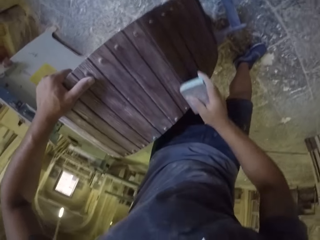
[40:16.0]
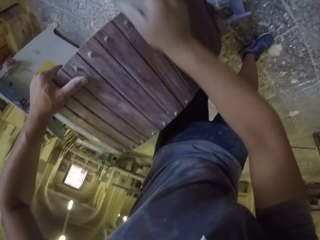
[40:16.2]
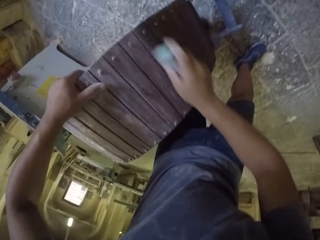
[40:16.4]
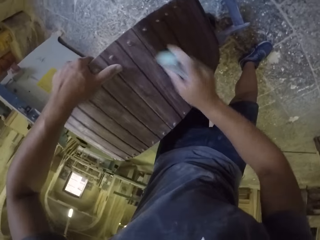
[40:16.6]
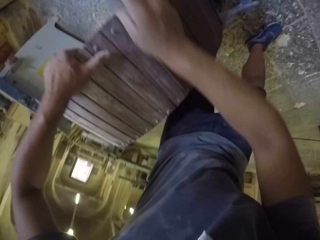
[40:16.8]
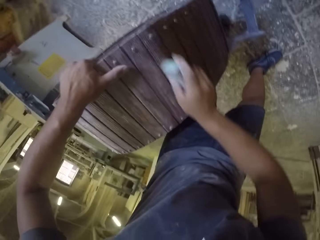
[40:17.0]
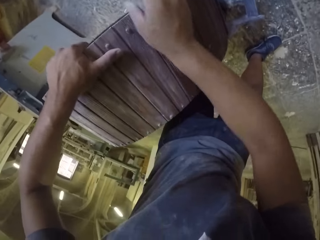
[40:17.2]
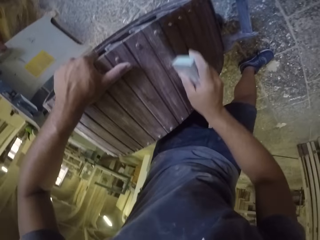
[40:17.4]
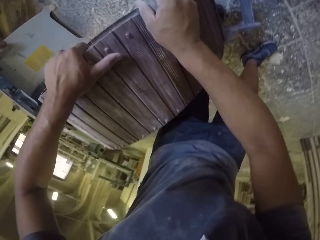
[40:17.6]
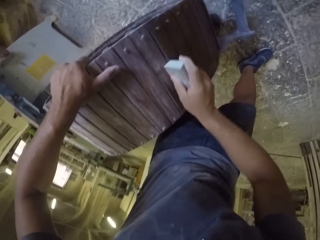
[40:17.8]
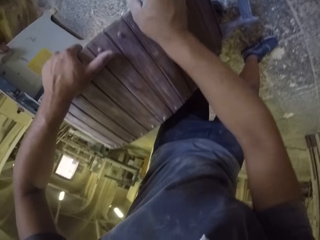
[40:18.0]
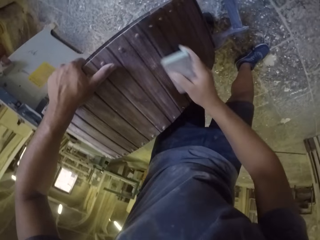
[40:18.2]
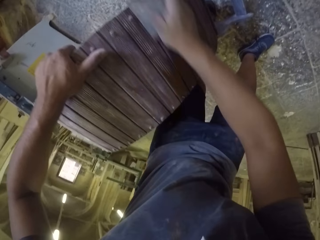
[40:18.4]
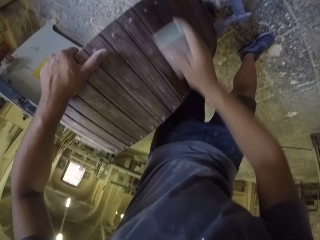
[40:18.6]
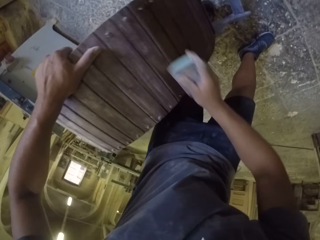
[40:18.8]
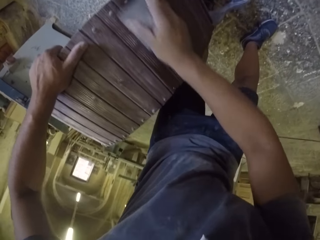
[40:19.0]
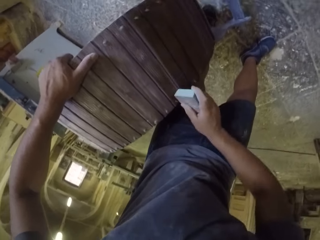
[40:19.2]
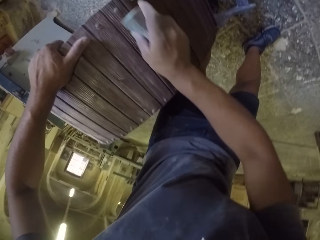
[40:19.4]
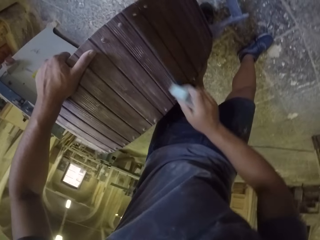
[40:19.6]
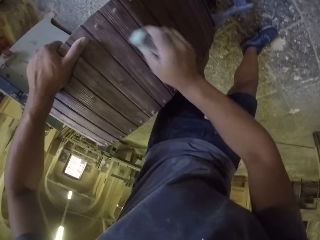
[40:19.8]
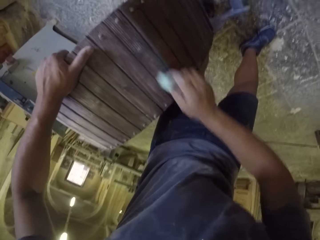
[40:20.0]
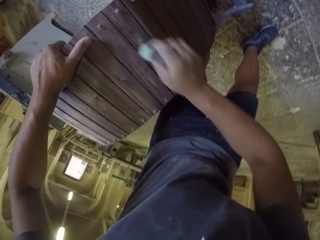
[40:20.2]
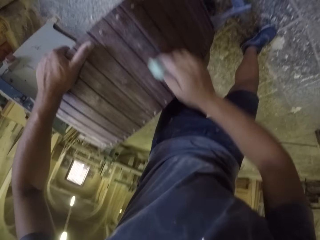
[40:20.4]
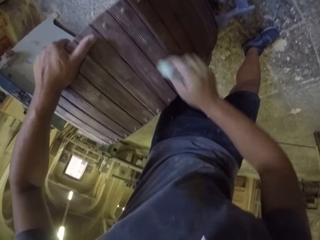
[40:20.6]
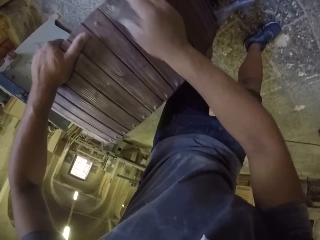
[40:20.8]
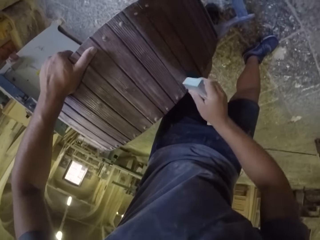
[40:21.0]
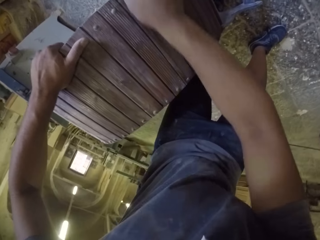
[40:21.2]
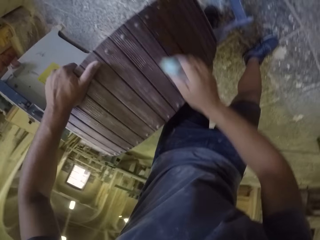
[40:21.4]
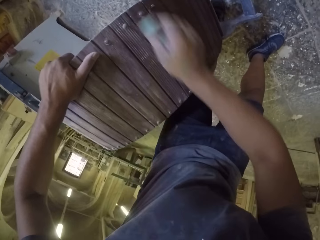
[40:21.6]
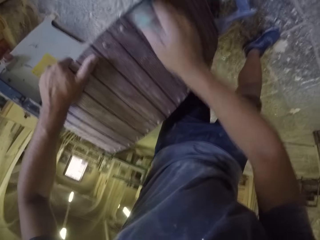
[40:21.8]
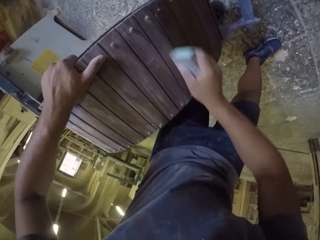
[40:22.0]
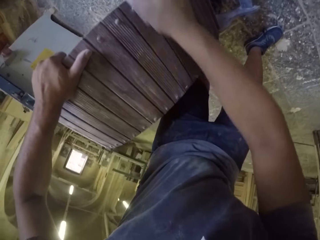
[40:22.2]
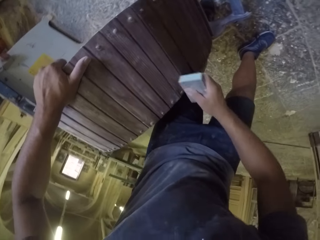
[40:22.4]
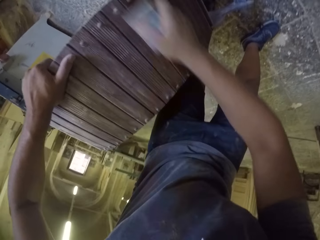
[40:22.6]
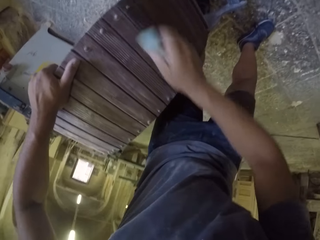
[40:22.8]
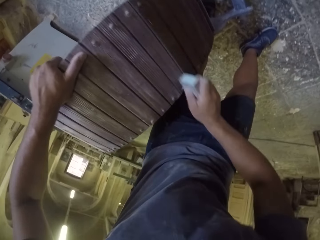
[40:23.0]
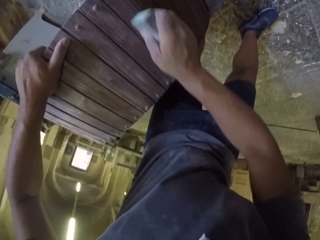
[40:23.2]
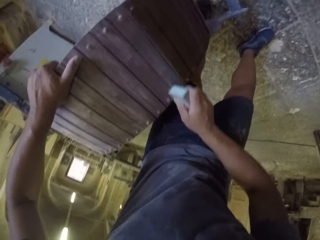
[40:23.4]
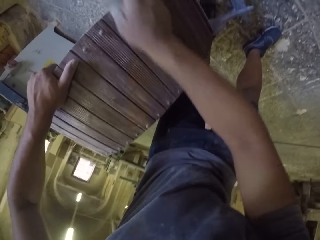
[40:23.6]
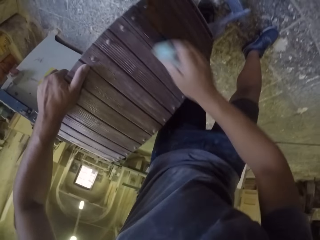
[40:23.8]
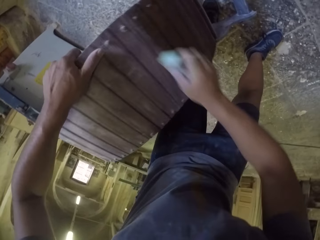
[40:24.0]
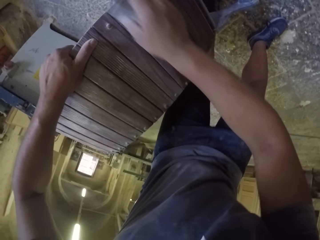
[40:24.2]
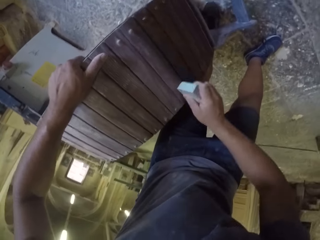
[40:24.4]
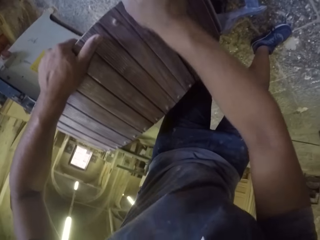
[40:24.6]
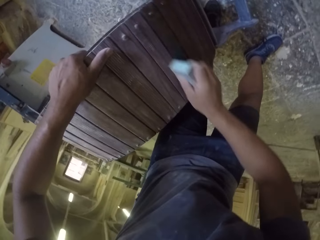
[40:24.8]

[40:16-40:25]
The camera wearer holds a wooden stand with the left hand. They smoothen the wooden stand with a sandpaper in the room.

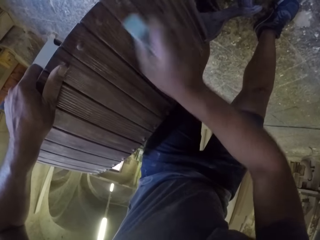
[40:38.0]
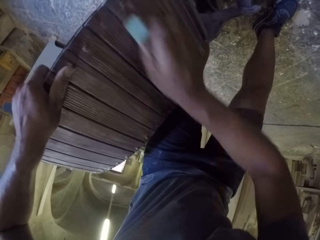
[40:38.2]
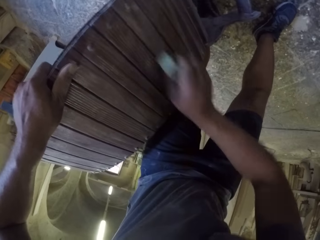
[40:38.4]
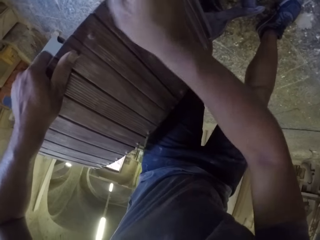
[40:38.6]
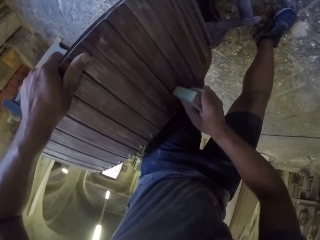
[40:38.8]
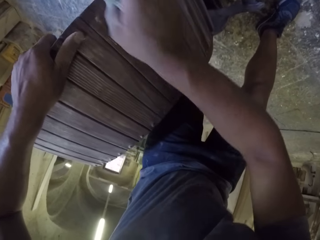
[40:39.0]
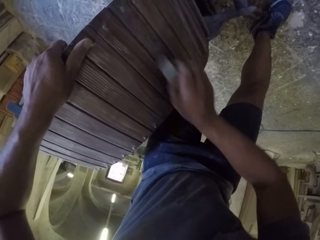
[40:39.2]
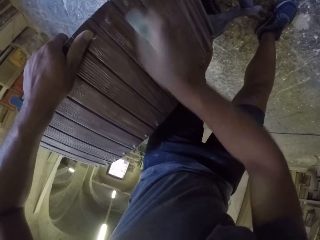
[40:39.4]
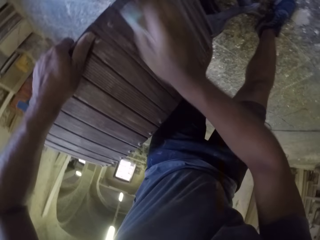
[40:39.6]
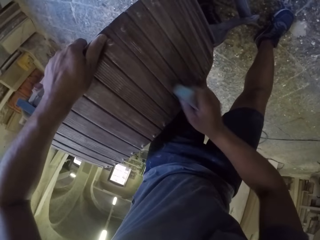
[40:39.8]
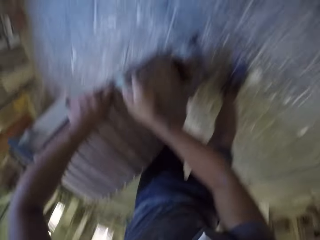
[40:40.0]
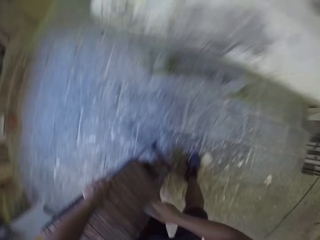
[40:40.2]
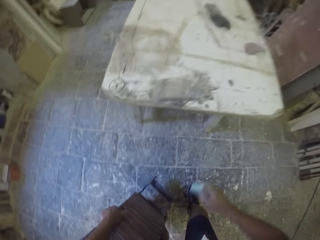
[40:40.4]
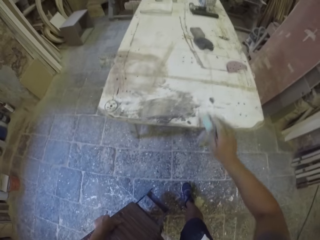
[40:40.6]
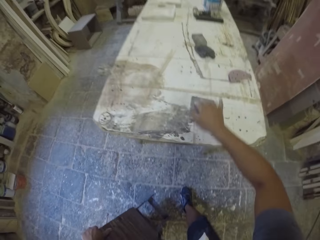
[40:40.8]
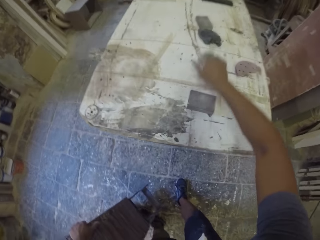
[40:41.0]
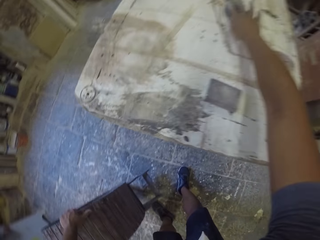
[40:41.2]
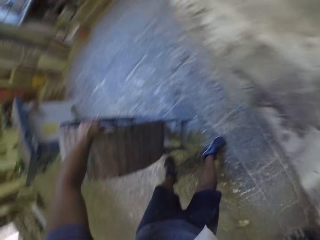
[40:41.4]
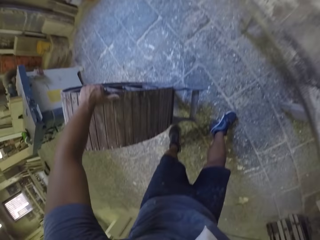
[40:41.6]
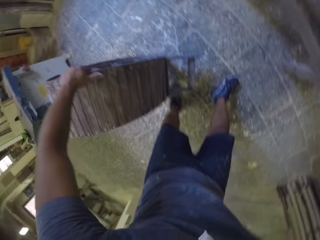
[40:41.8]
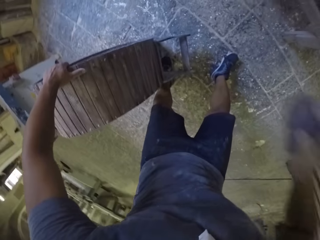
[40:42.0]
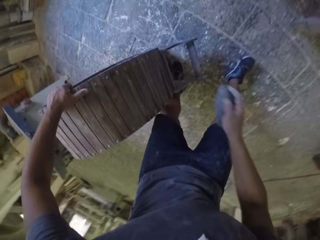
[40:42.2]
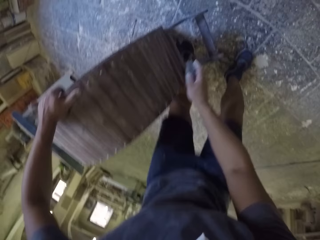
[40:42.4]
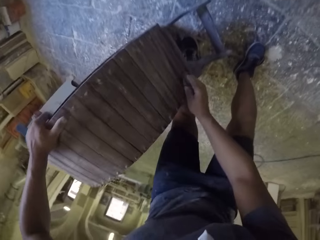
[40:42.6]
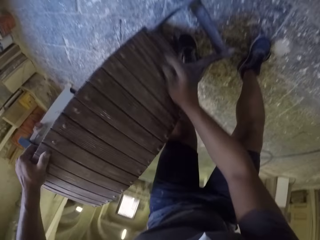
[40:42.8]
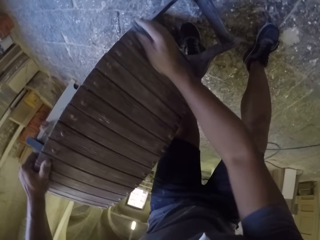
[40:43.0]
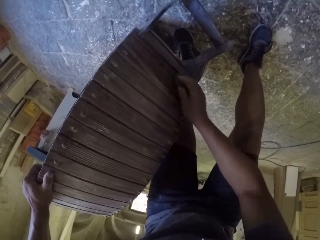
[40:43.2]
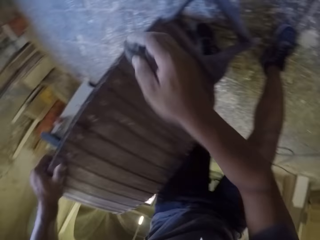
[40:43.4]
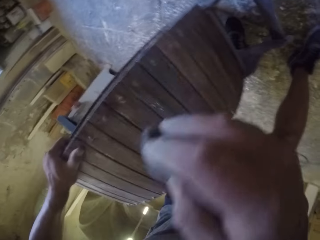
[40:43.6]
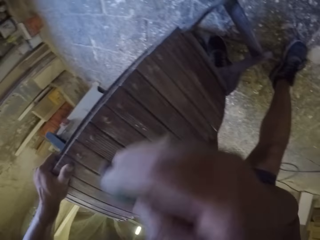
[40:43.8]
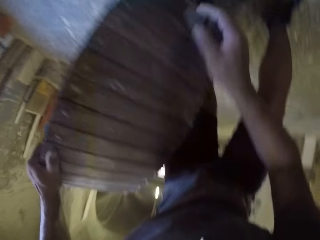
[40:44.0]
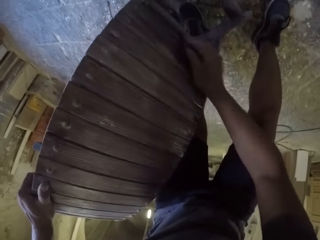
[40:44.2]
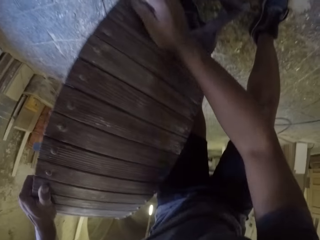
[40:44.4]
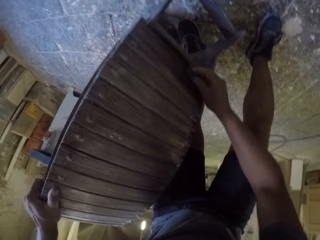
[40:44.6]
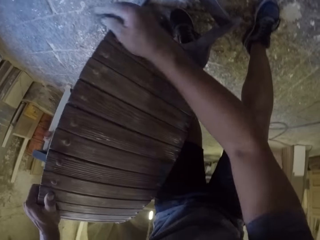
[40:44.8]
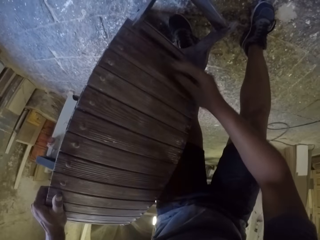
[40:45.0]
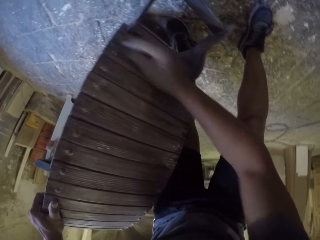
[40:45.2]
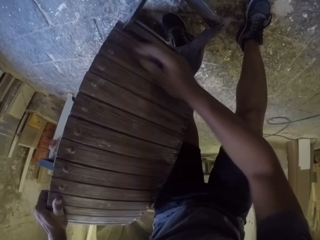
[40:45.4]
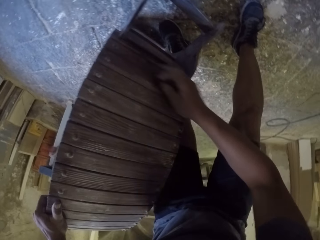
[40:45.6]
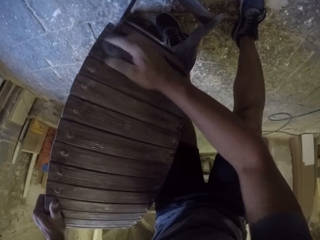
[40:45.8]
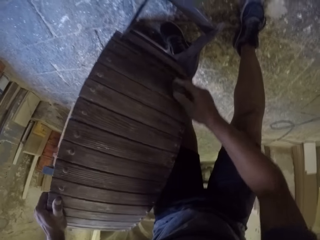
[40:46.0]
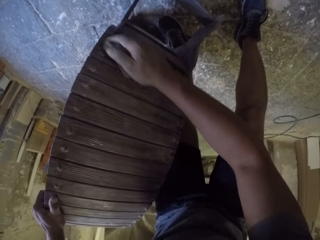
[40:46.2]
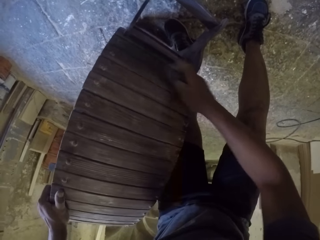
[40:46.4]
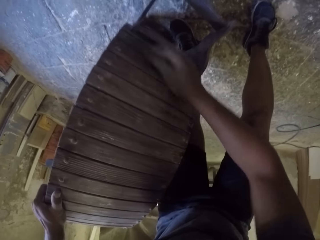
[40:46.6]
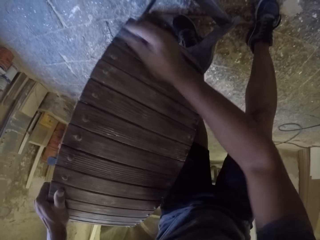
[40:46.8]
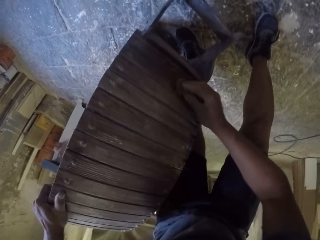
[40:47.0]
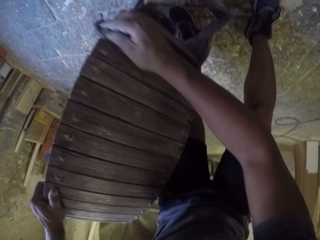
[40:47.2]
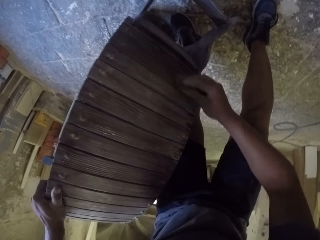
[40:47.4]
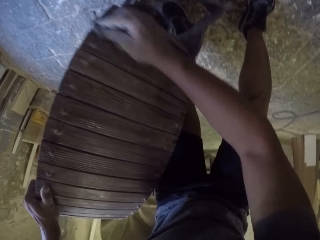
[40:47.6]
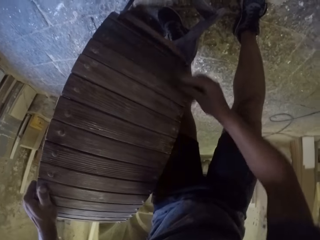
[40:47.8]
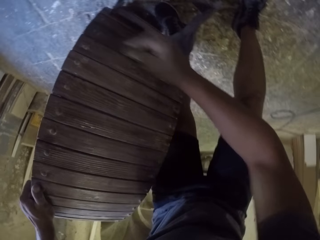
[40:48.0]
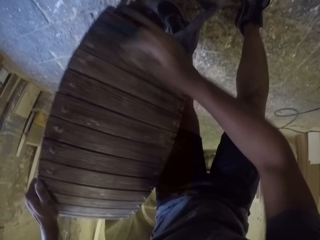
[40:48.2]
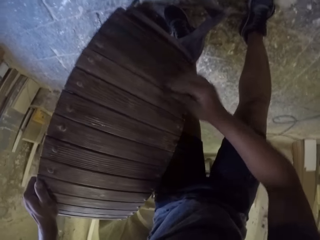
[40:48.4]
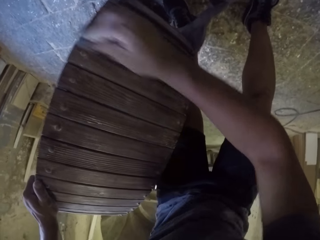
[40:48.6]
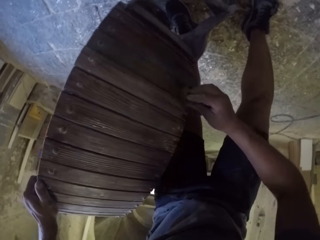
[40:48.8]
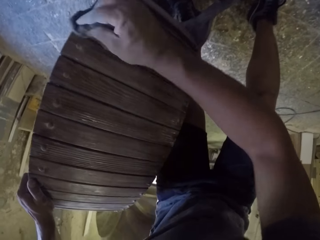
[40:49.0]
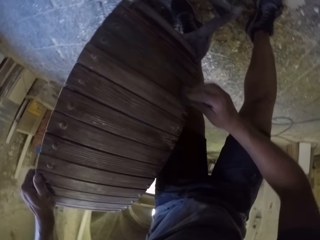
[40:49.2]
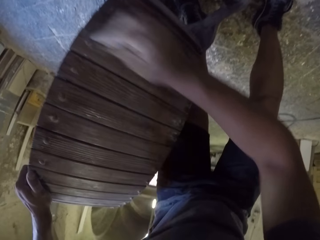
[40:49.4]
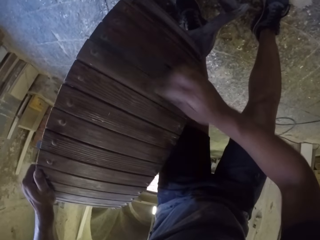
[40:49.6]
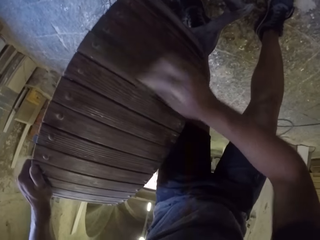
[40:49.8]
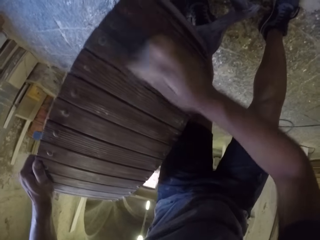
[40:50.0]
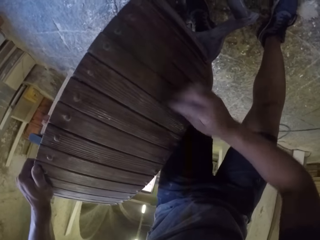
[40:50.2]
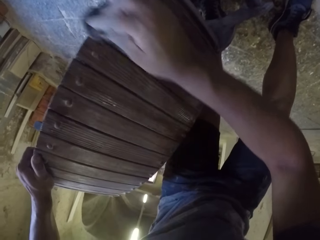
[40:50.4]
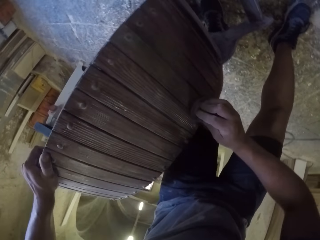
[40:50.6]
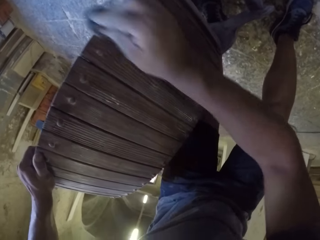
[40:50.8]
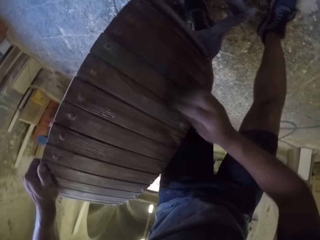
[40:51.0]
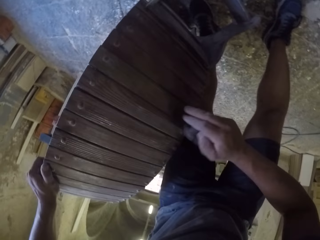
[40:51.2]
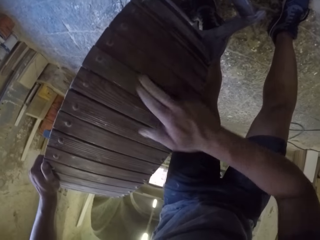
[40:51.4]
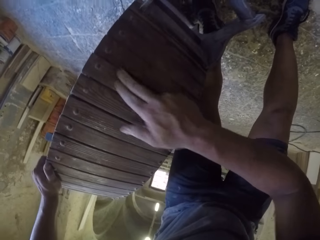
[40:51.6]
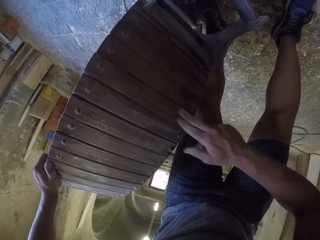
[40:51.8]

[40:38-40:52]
The camera wearer holds a wooden stand with the left hand. They smoothen the wooden stand with a sandpaper in the room. They place the sandpaper on the table. They pick up the sandpaper on the table. They look around. They hold the sandpaper with the right hand. They hold the wooden stand with the left hand. They smoothen the wooden stand with the sandpaper in the room. They raise the right hand in the room. They smoothen the wooden stand with the sandpaper in the room.
